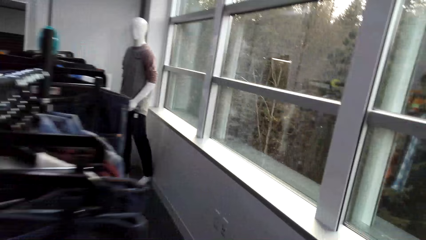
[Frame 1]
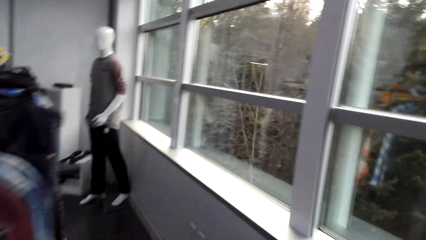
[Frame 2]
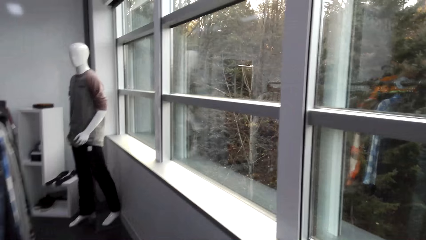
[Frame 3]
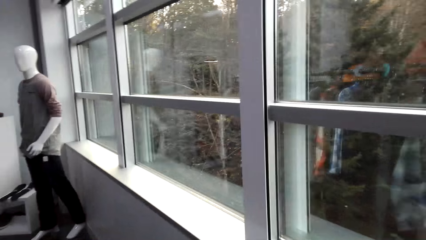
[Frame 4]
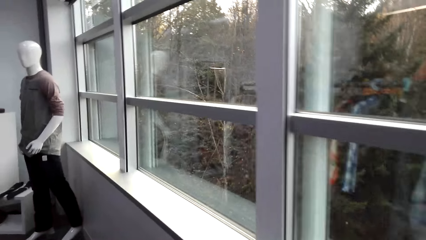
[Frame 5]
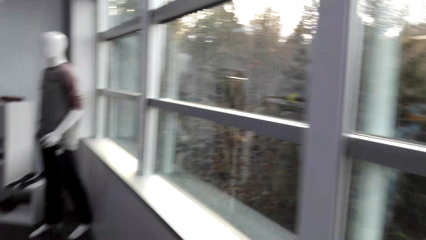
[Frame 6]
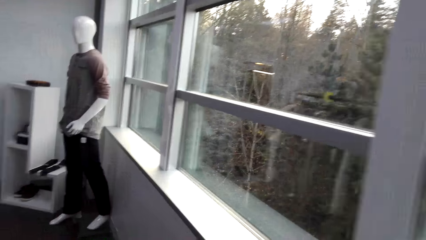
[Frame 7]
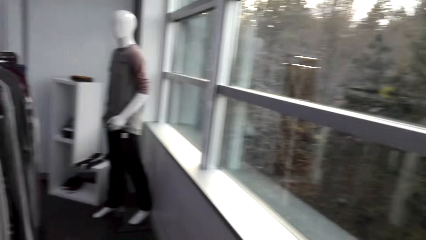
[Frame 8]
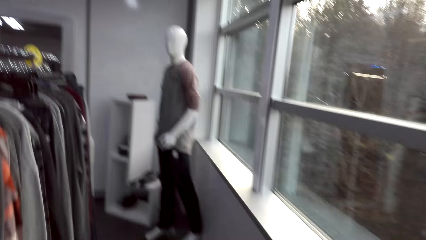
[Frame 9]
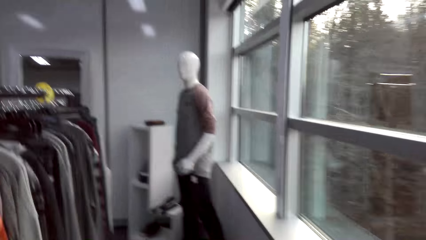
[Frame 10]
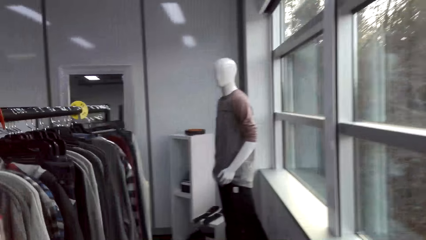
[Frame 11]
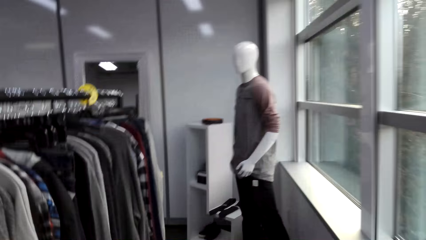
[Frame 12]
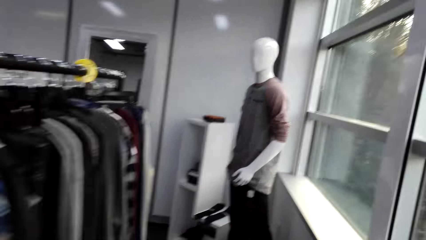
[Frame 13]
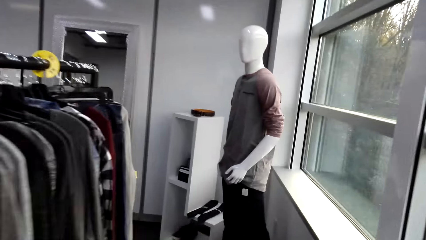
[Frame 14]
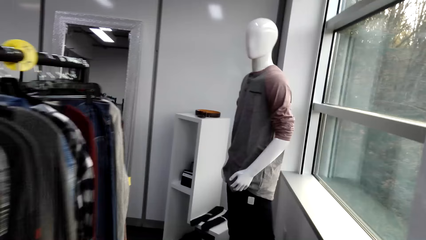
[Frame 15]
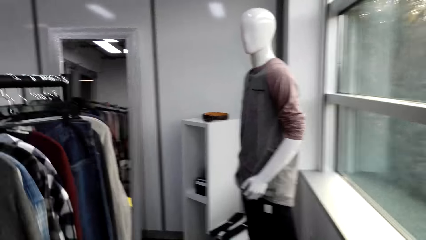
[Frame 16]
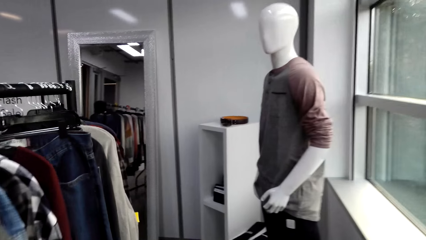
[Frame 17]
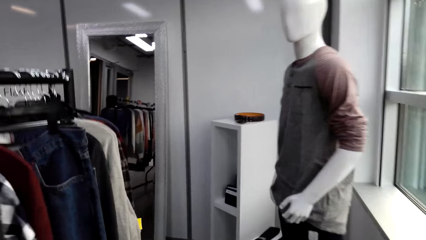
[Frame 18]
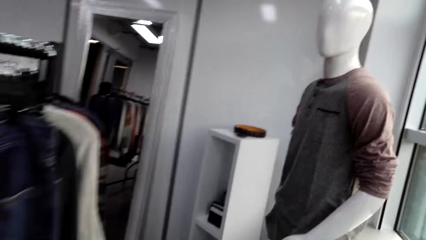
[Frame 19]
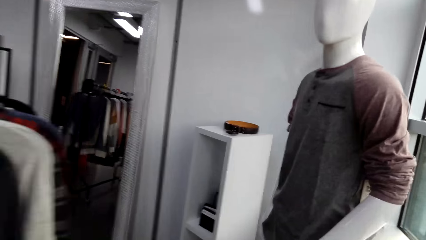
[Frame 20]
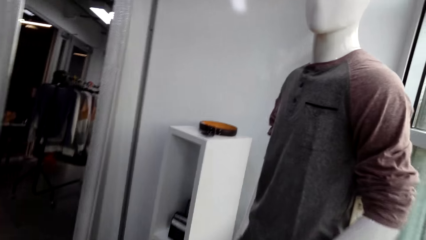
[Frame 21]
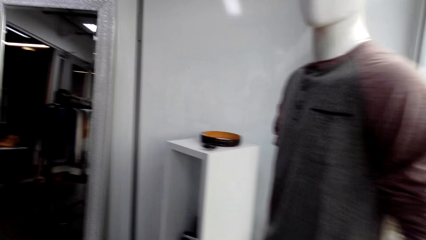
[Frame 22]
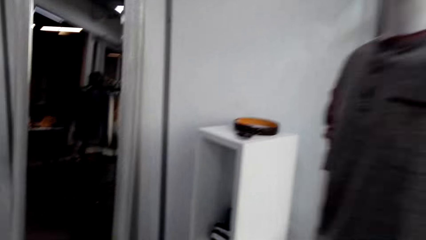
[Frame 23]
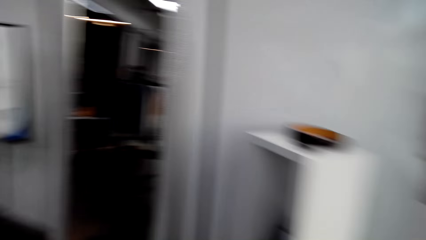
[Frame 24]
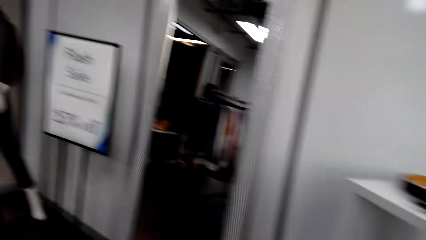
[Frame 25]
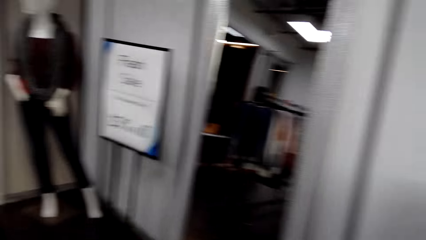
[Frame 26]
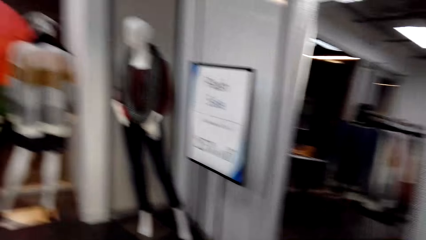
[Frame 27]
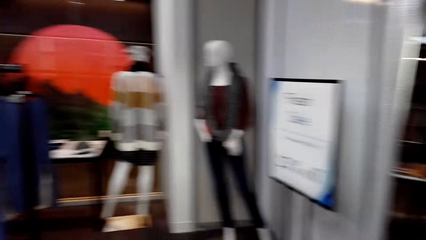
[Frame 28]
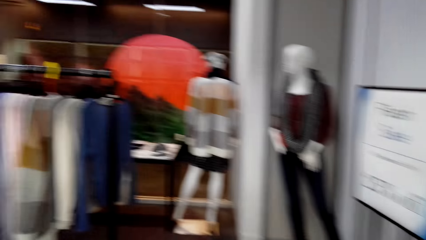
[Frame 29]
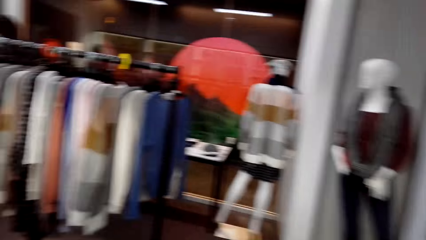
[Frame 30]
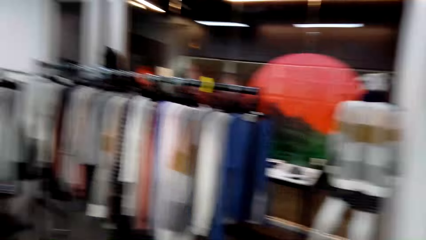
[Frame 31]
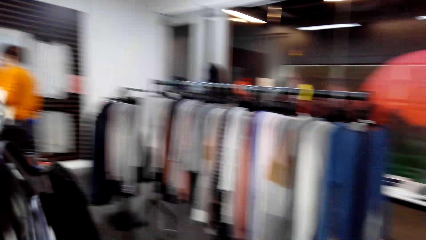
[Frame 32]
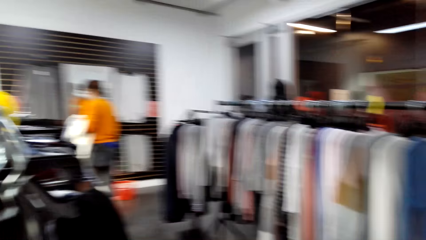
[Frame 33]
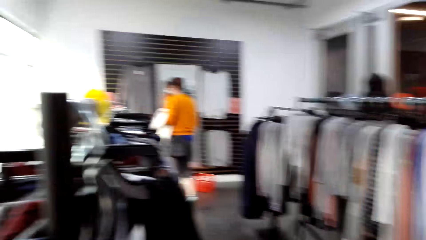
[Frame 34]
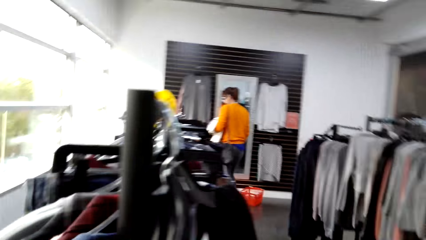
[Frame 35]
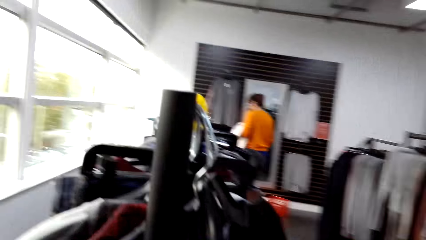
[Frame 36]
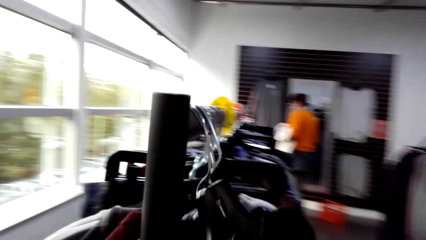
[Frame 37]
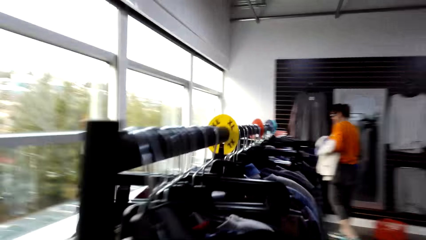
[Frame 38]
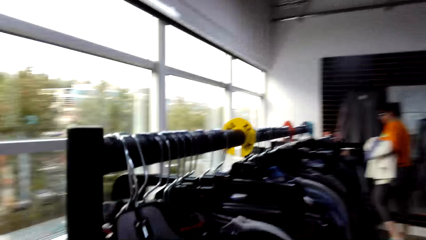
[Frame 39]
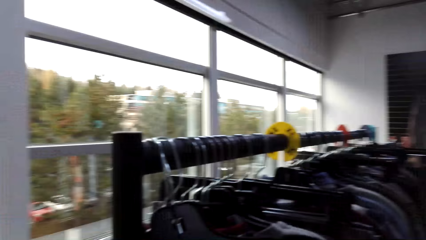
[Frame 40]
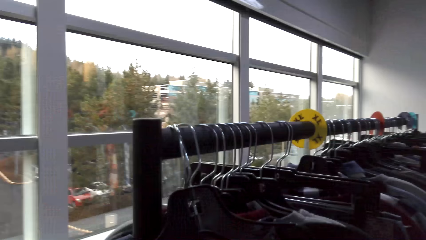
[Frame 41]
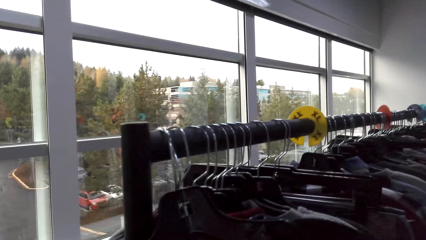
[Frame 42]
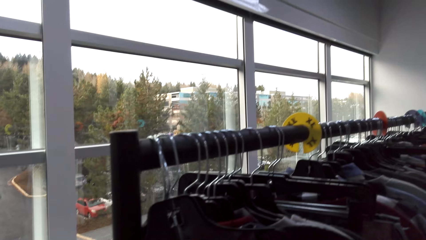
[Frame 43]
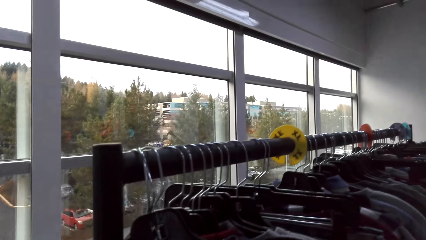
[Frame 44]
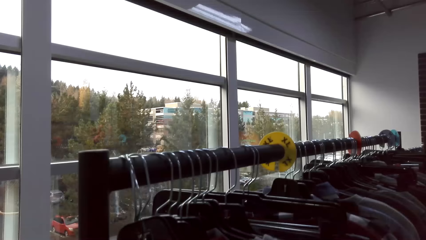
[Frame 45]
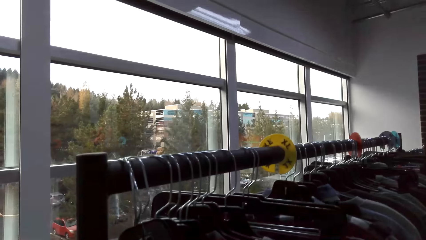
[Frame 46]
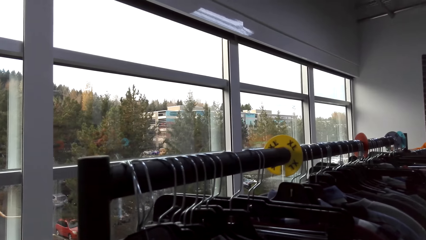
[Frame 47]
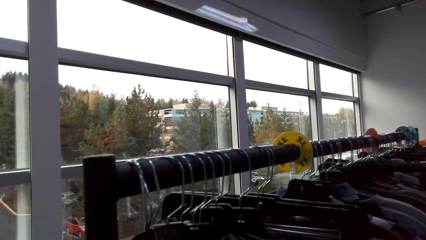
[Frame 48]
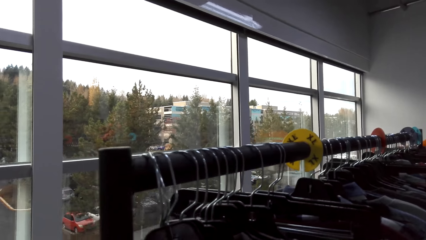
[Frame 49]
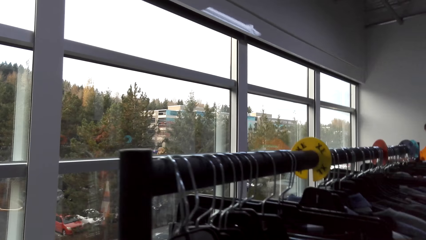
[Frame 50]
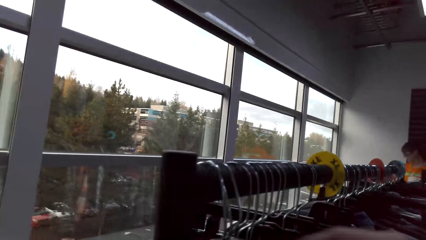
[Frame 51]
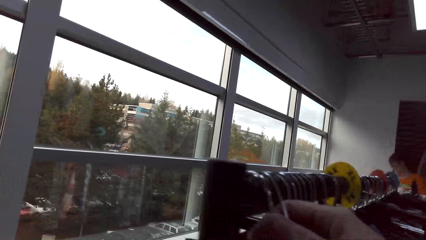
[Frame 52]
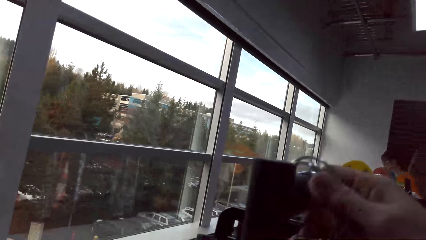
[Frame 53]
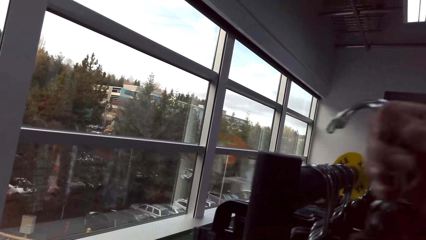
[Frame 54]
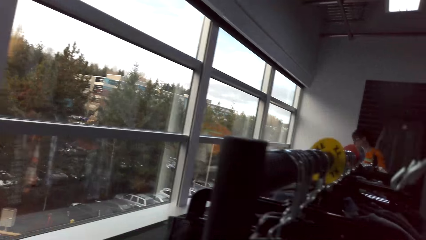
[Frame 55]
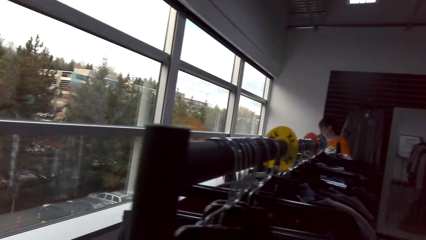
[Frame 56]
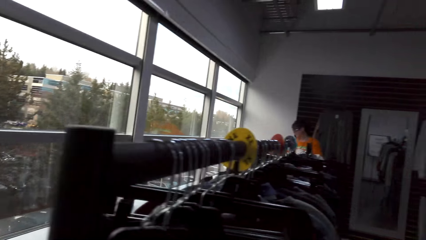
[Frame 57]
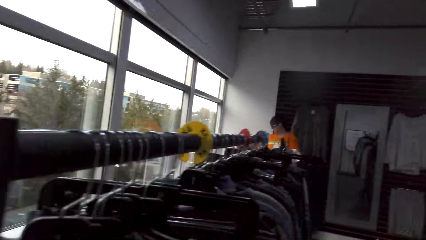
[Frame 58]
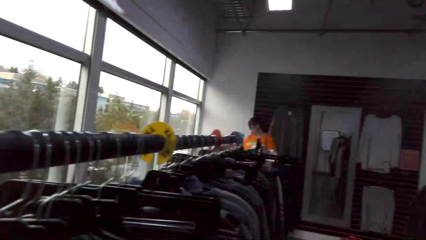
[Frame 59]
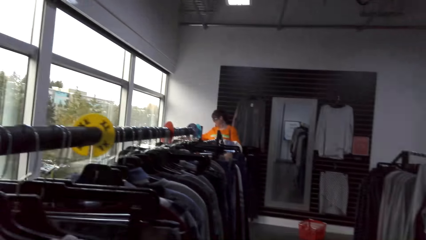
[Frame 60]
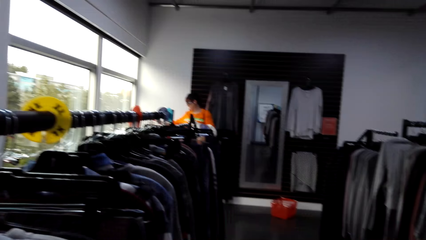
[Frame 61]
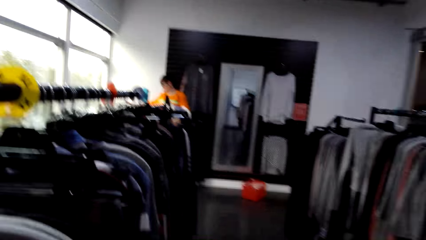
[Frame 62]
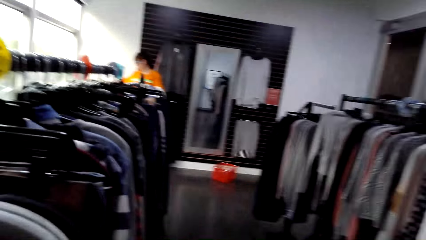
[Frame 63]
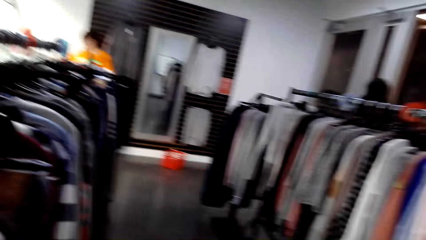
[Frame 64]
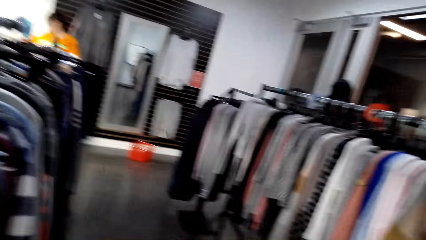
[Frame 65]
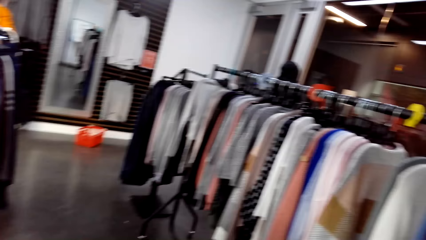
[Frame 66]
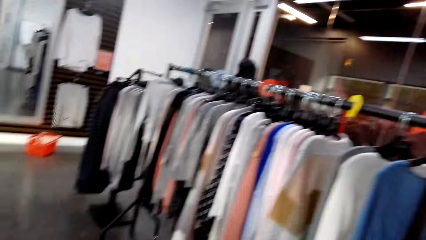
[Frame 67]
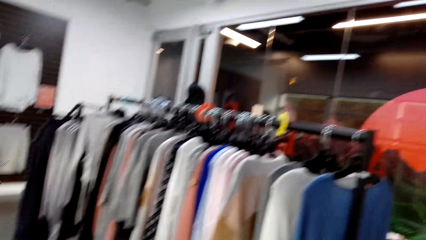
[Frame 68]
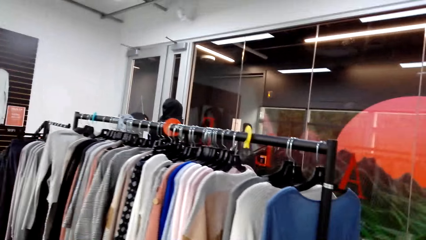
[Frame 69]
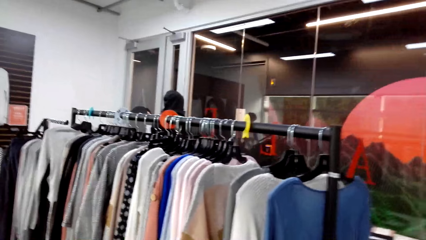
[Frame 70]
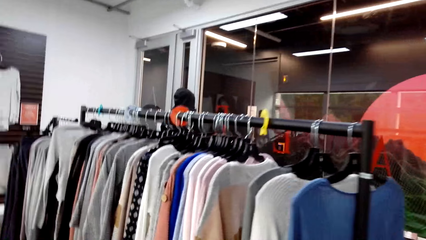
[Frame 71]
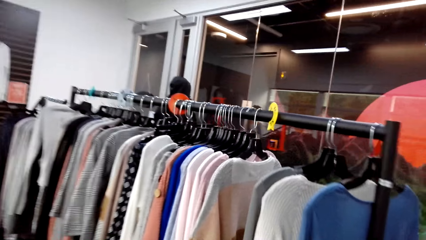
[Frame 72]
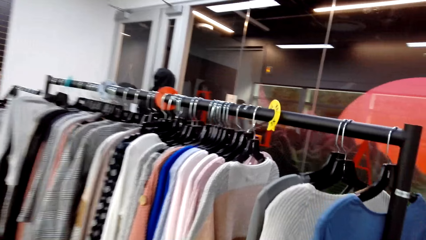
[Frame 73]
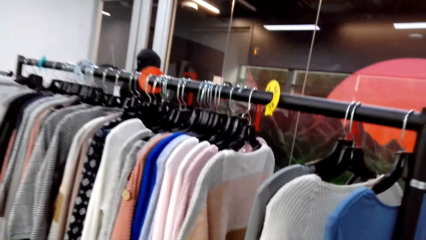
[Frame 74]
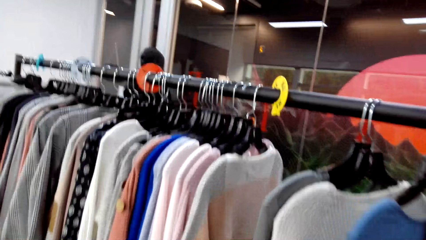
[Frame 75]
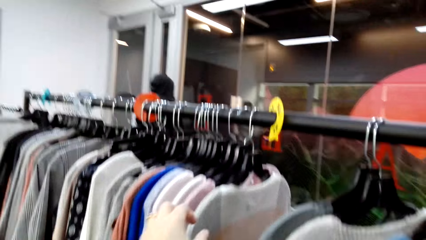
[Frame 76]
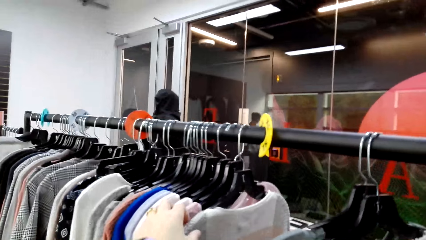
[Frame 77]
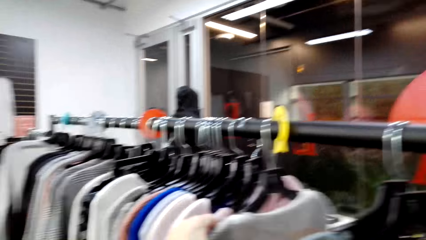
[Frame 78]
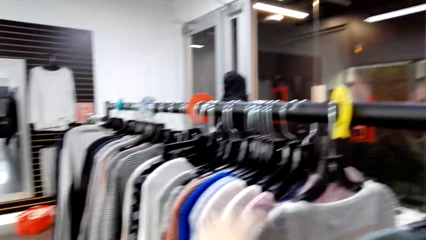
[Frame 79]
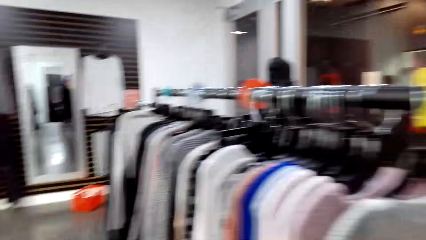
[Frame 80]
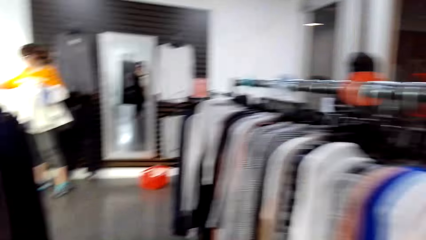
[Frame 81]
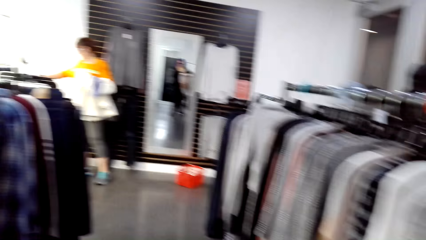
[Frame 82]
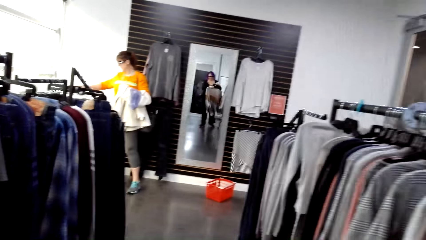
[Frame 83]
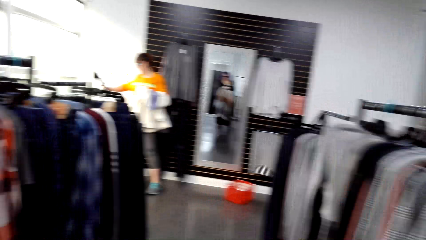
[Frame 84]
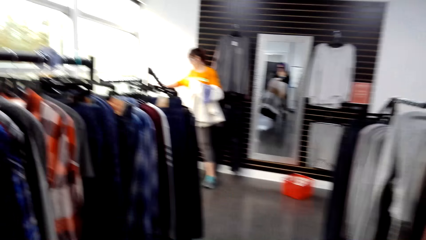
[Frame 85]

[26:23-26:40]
The camera wearer unhangs a cloth. They walk around in the clothes shop.
